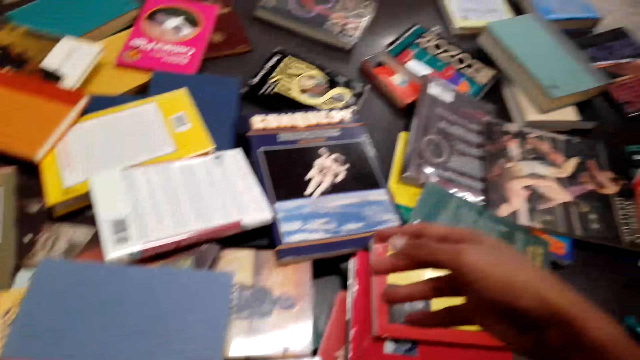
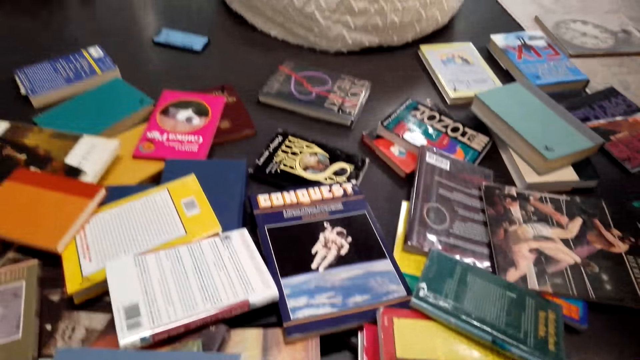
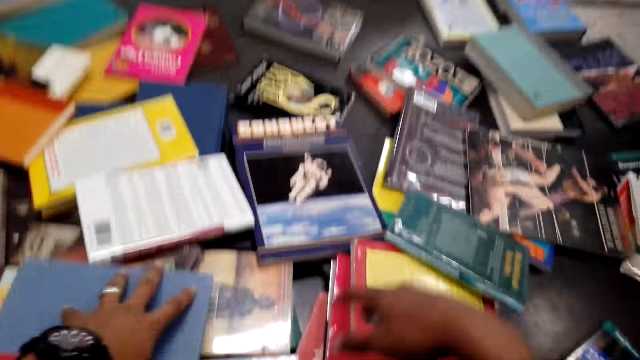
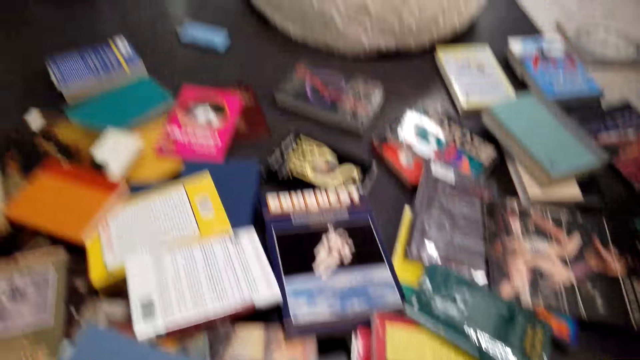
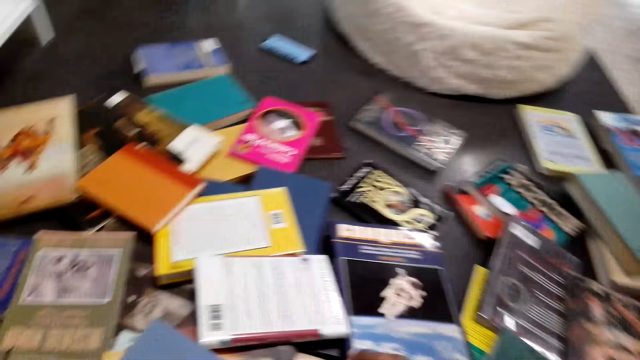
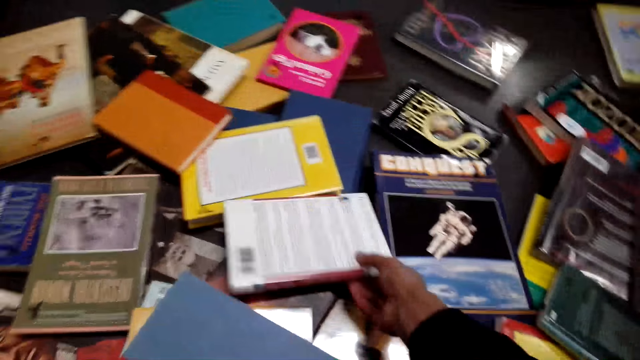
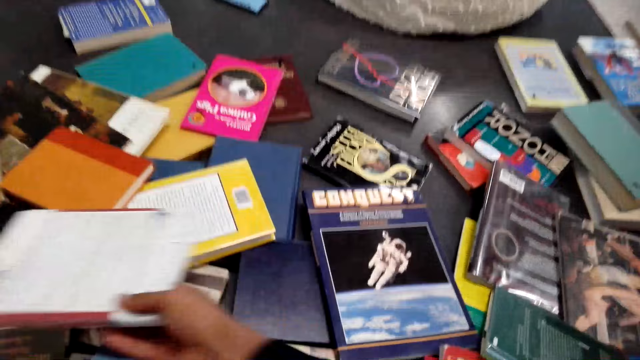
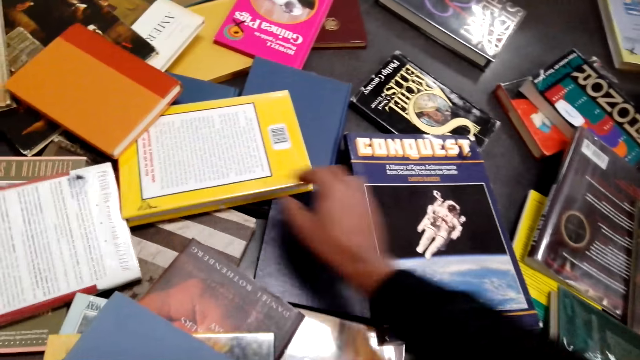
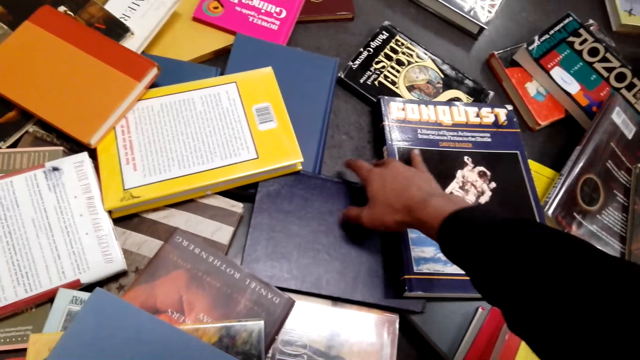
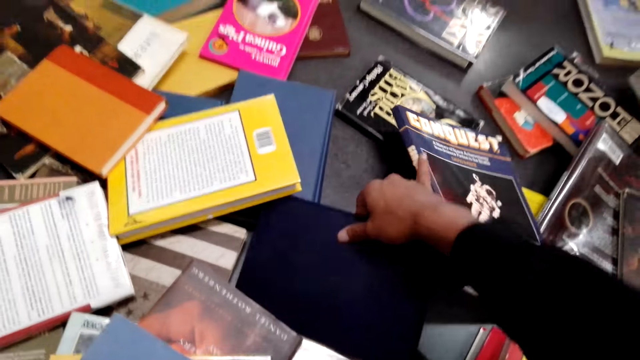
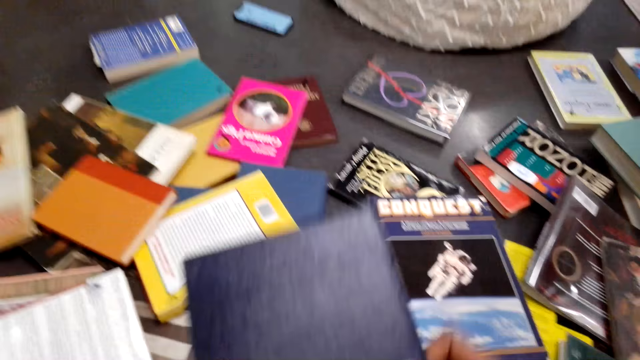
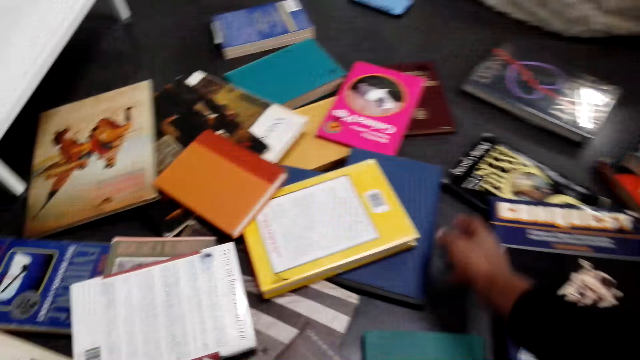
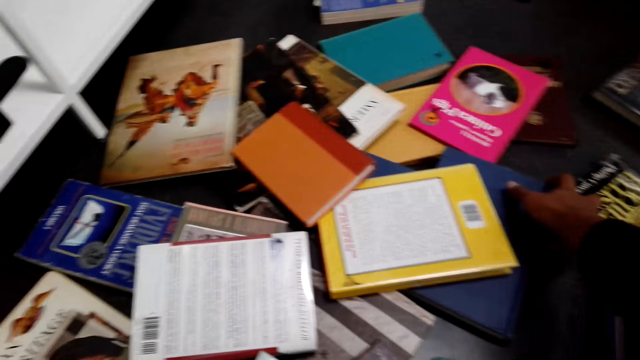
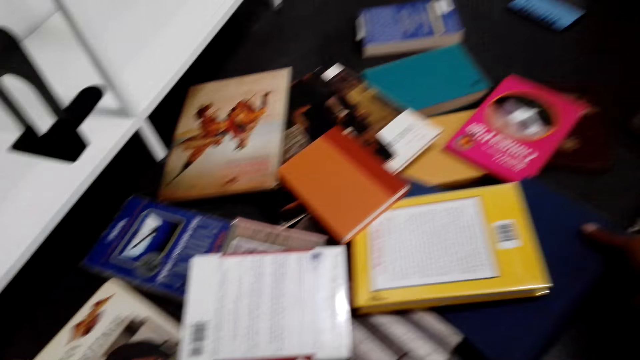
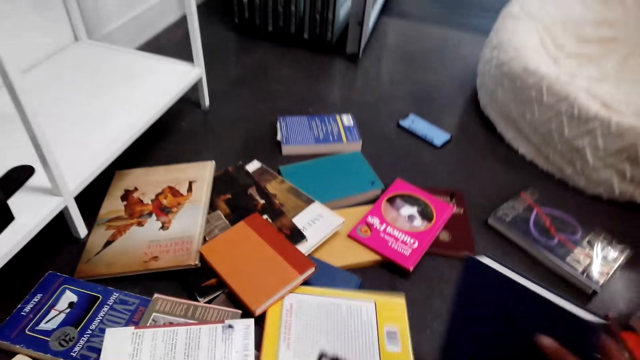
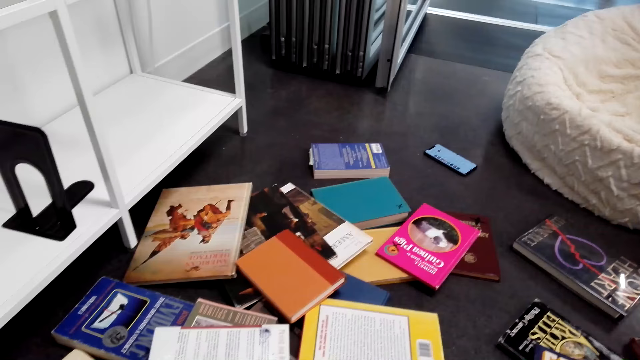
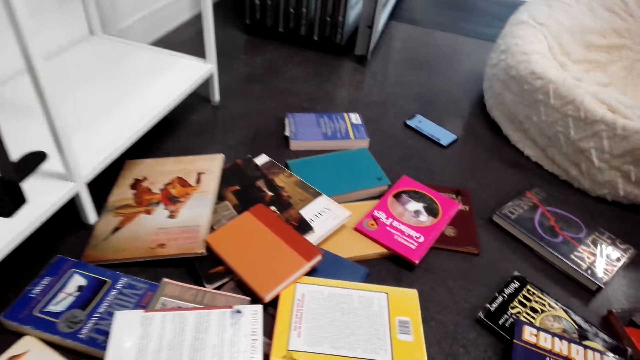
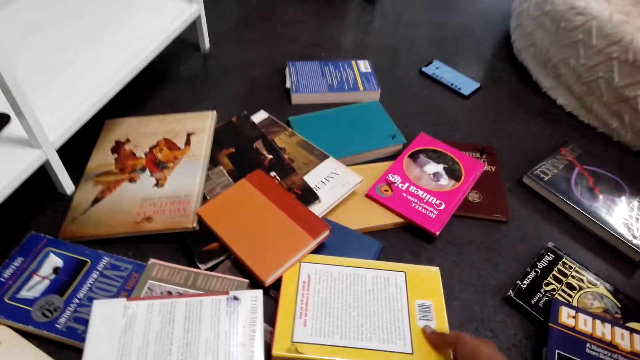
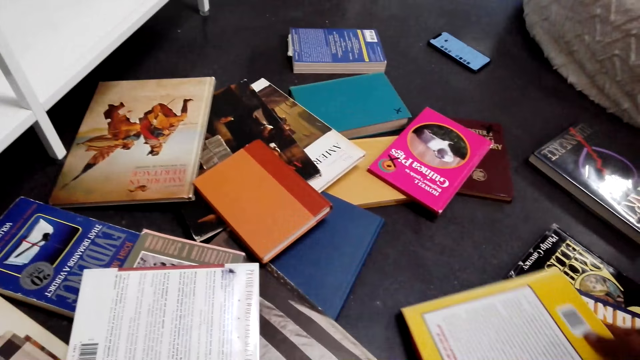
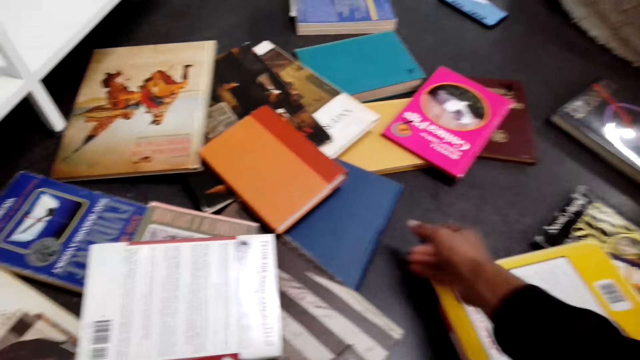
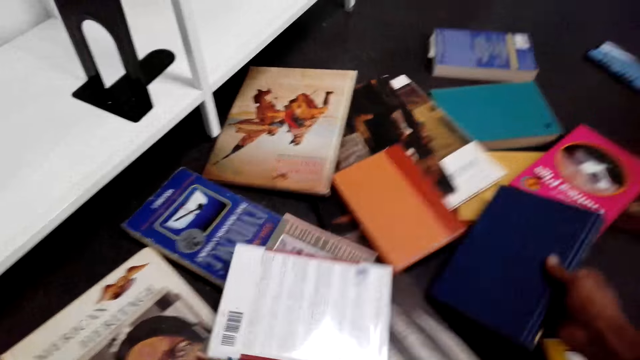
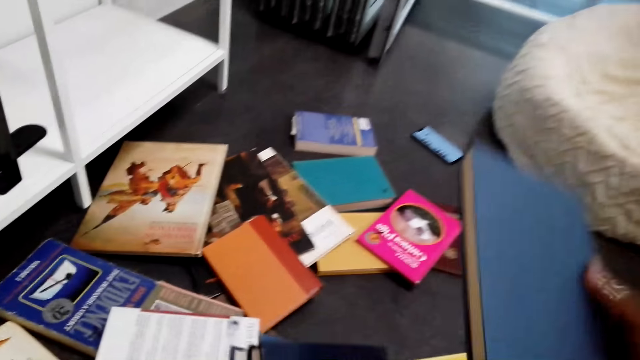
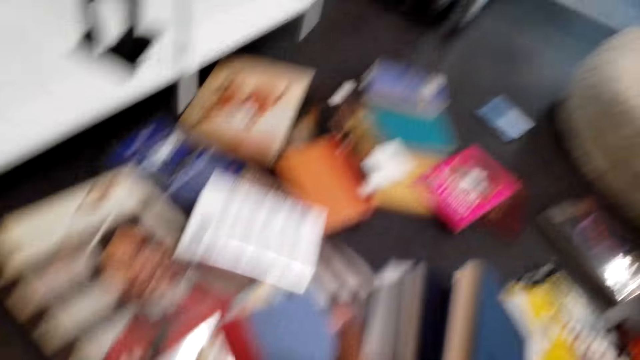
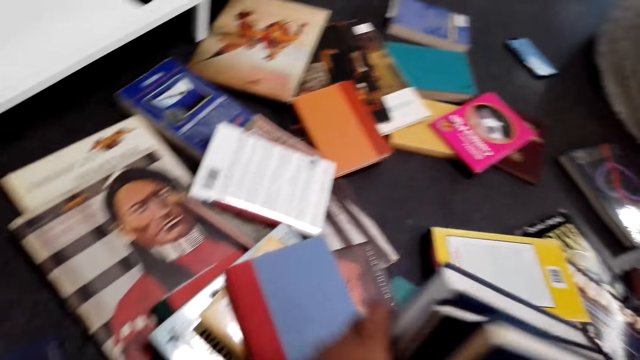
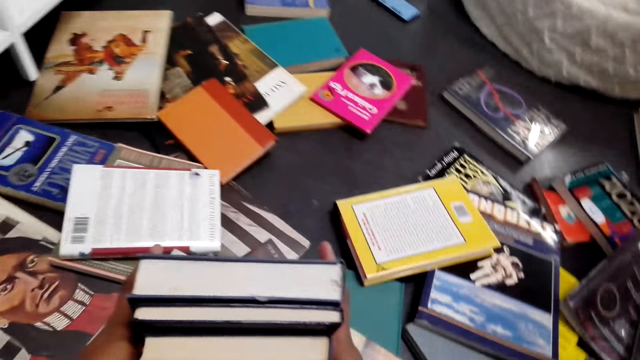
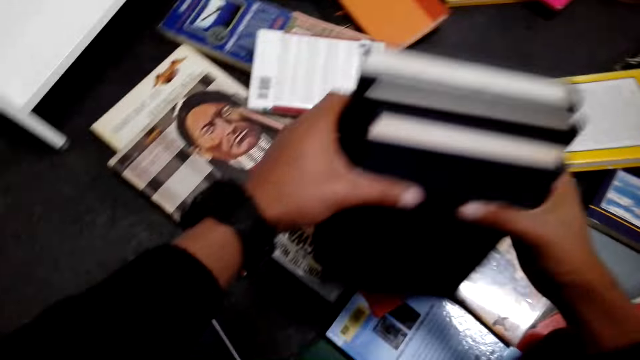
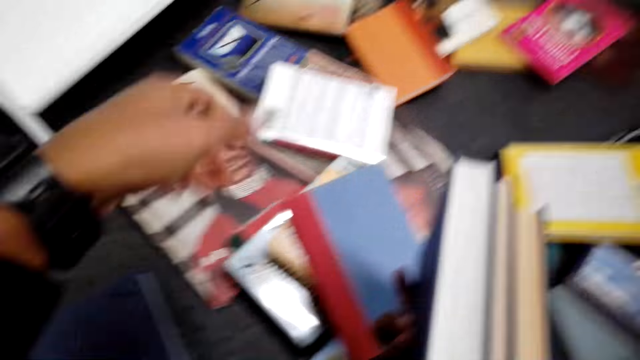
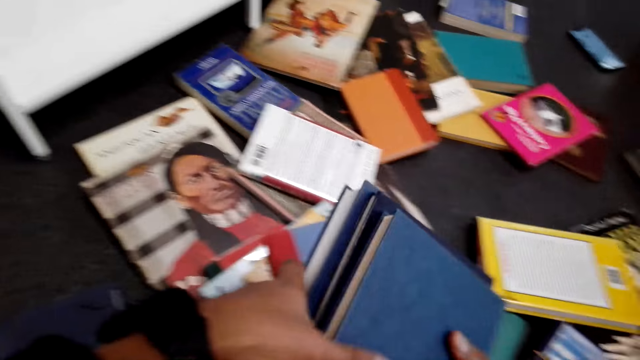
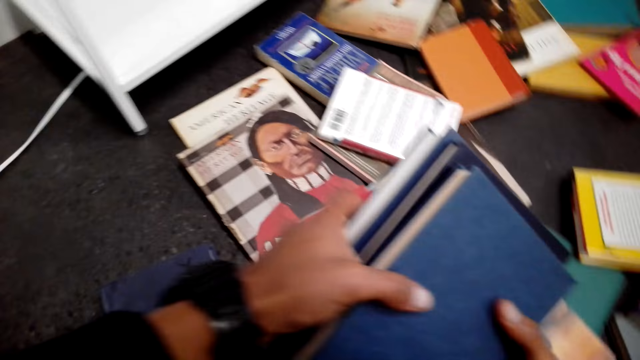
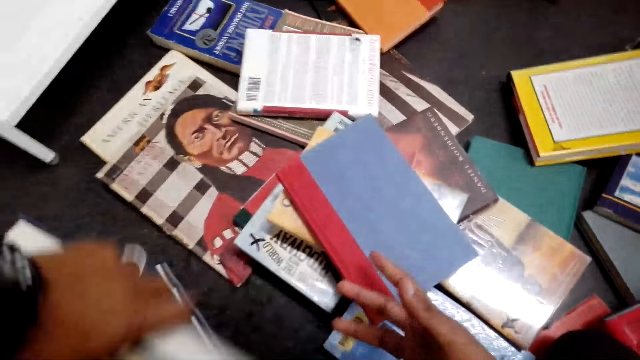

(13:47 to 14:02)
The camera wearer puts down books. They move a book. They pick up the book. They move the book. They pick up the book. They hold the books with both hands.

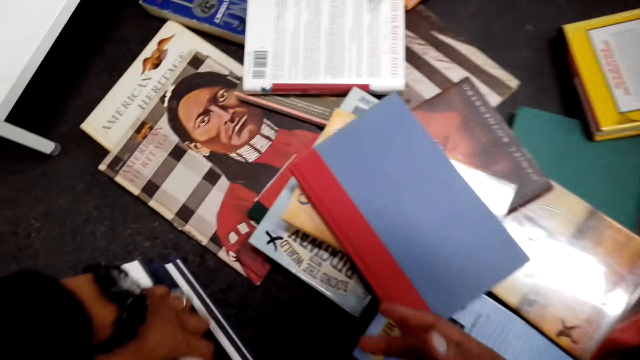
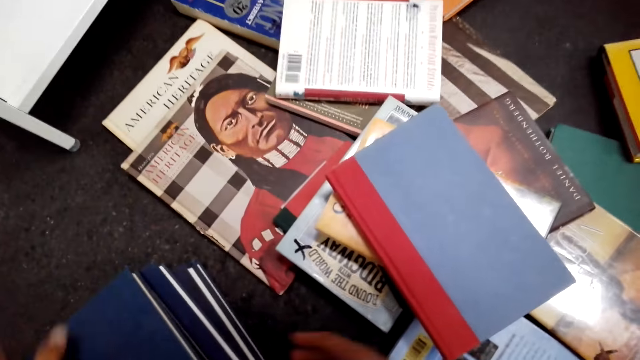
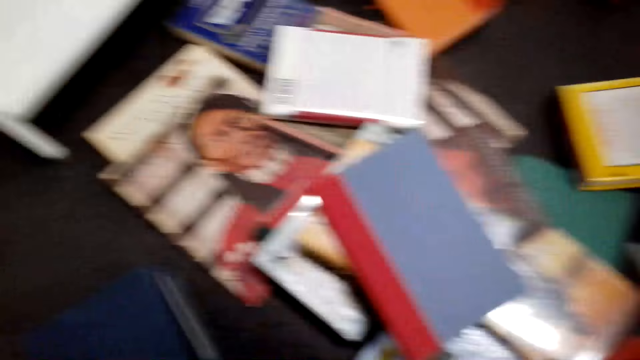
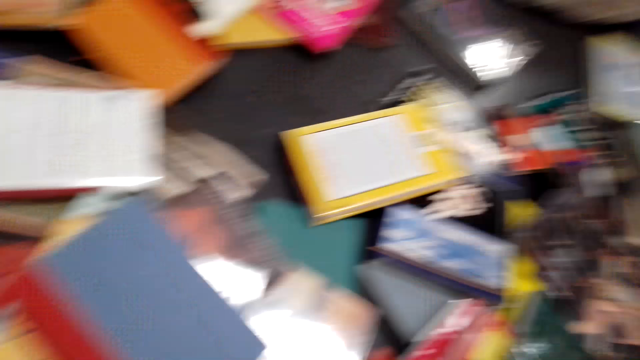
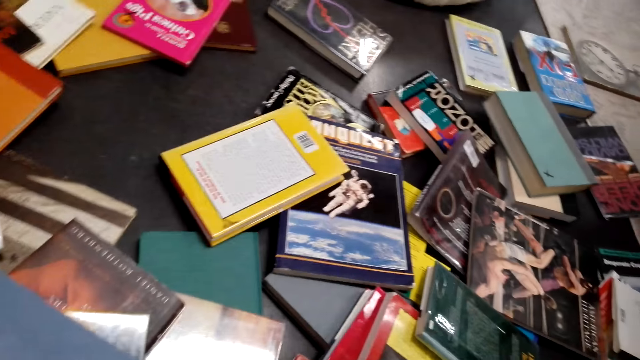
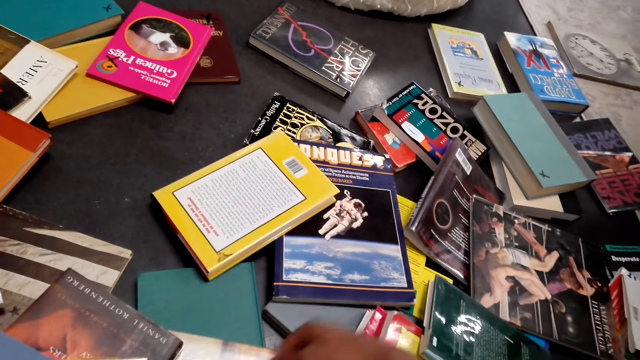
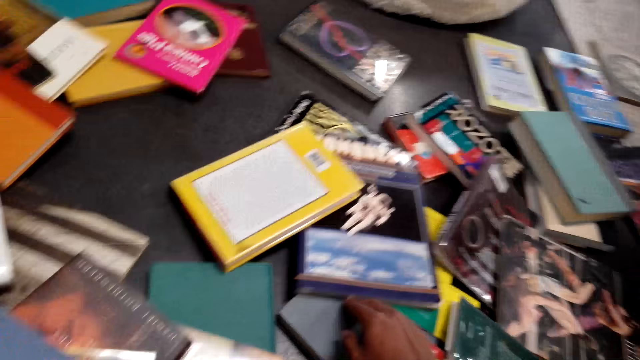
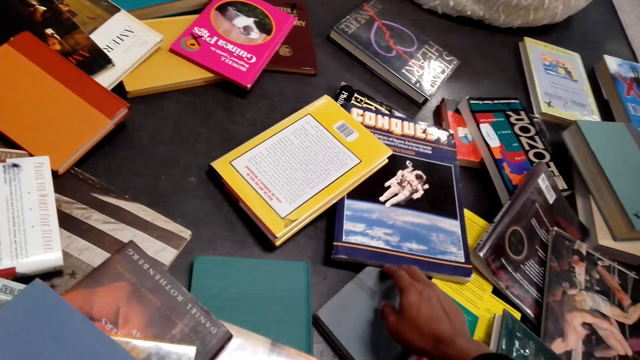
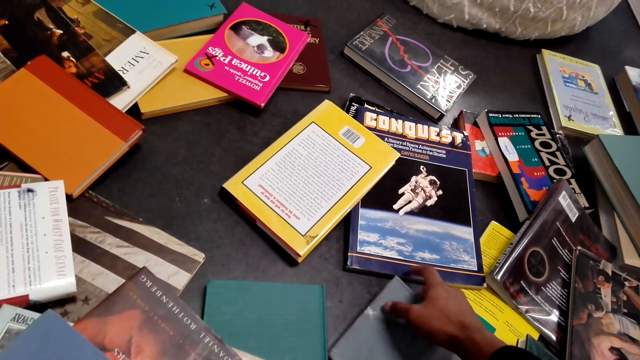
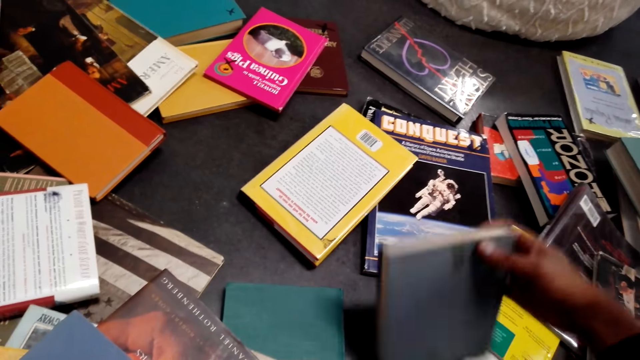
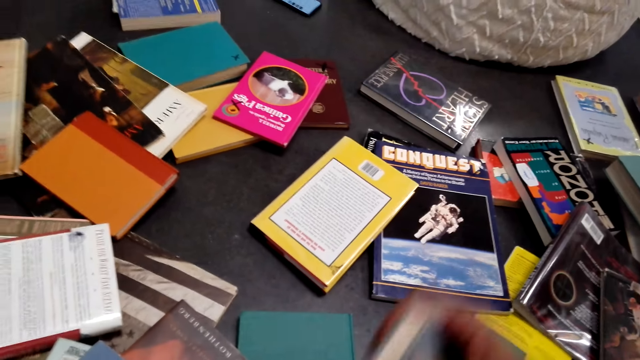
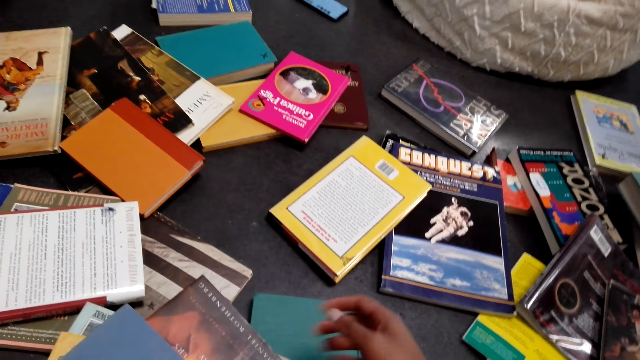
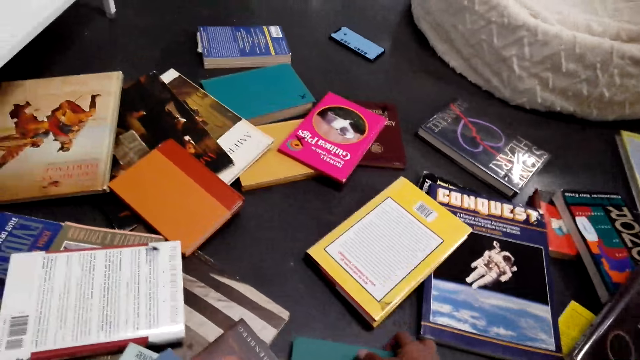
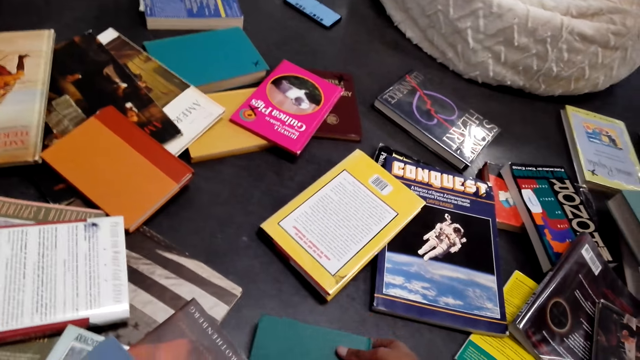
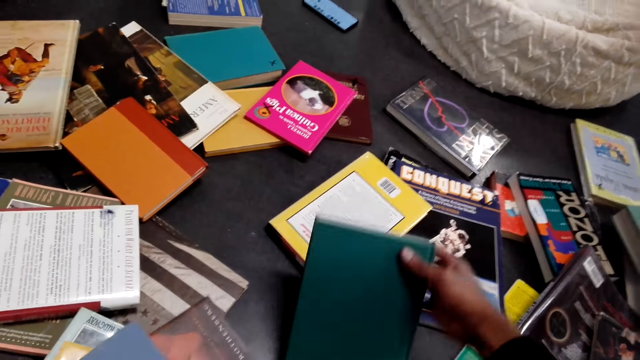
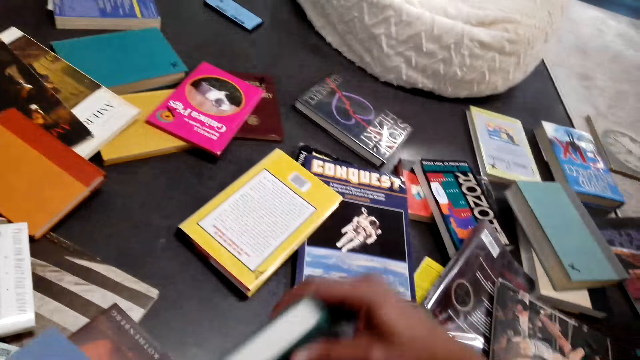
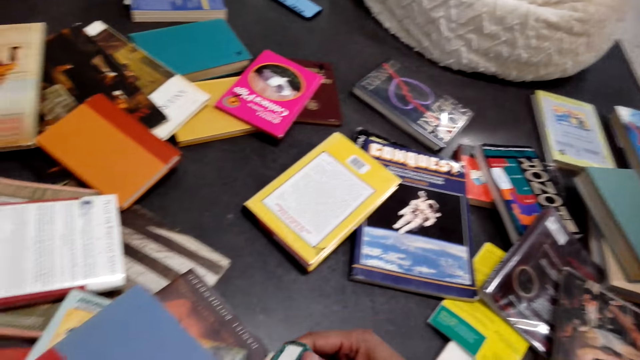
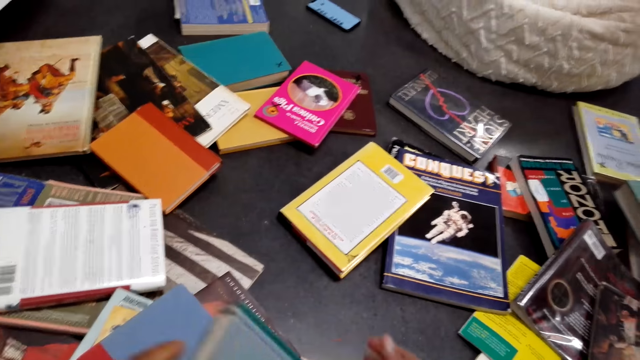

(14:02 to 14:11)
The camera wearer puts the books on the table. They pick up a book. They touch the book. They pick up a book again.
